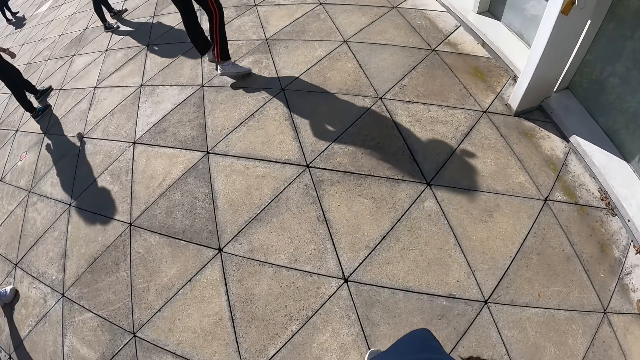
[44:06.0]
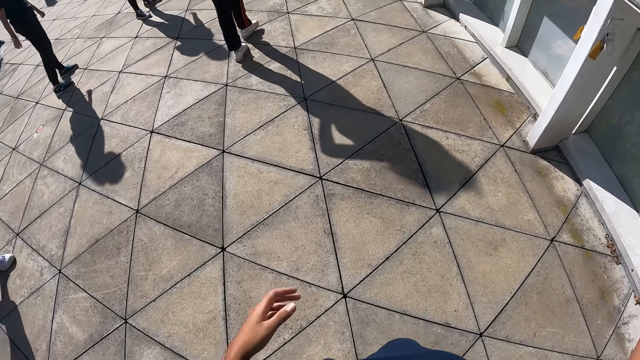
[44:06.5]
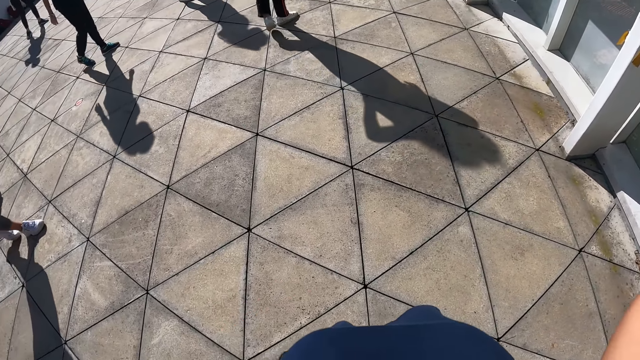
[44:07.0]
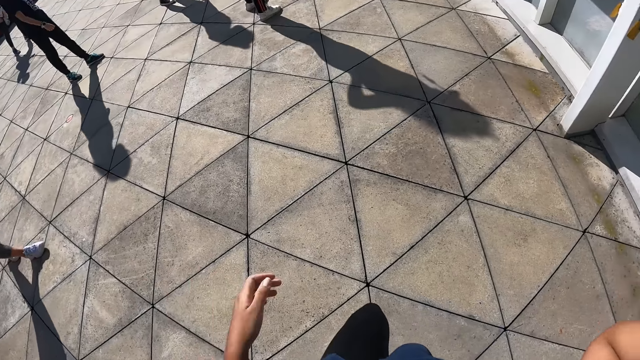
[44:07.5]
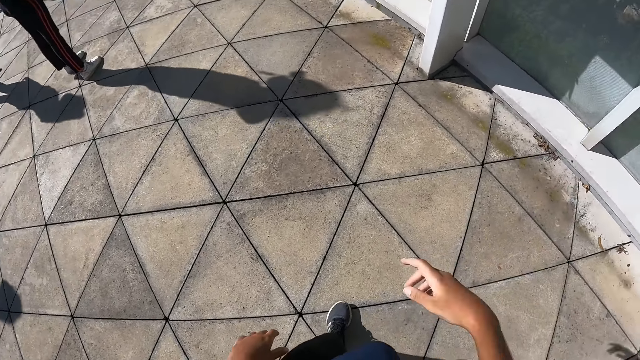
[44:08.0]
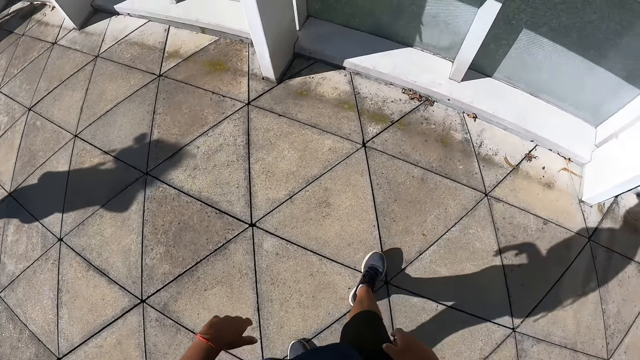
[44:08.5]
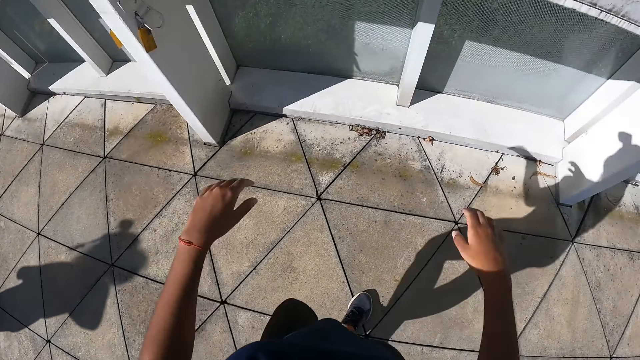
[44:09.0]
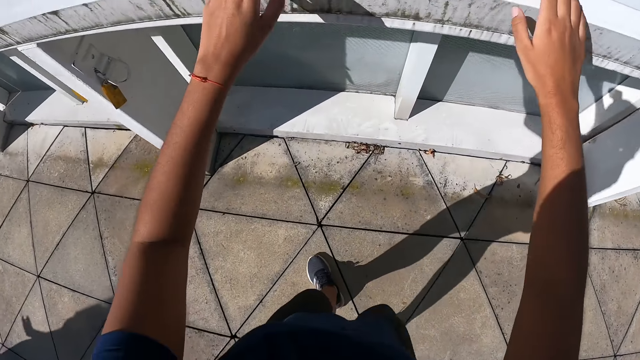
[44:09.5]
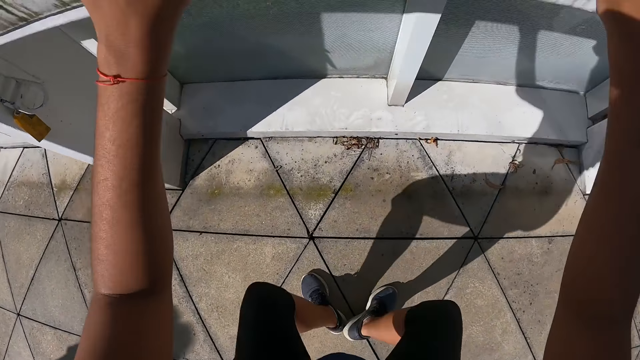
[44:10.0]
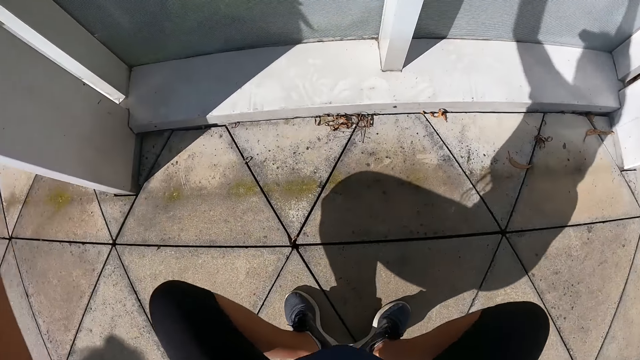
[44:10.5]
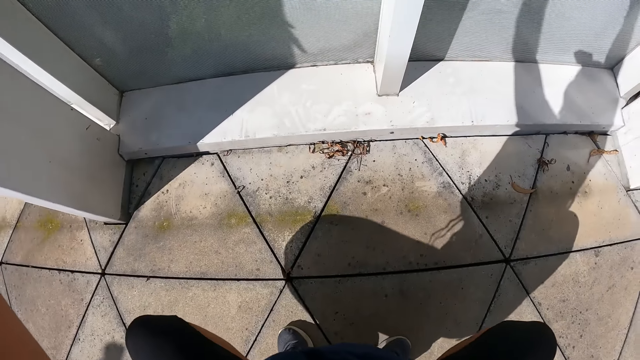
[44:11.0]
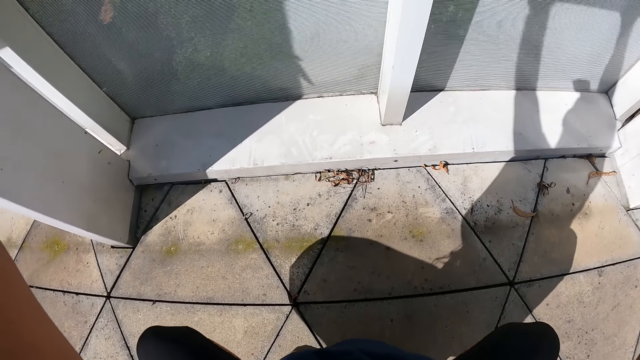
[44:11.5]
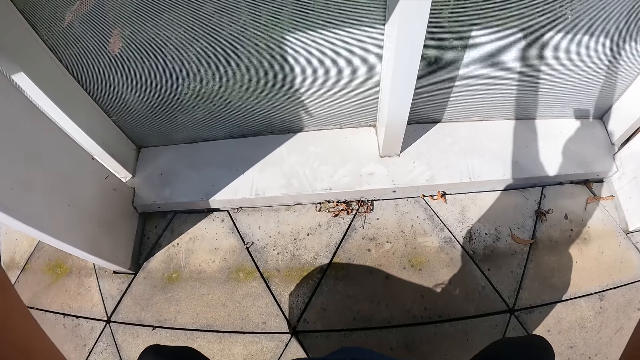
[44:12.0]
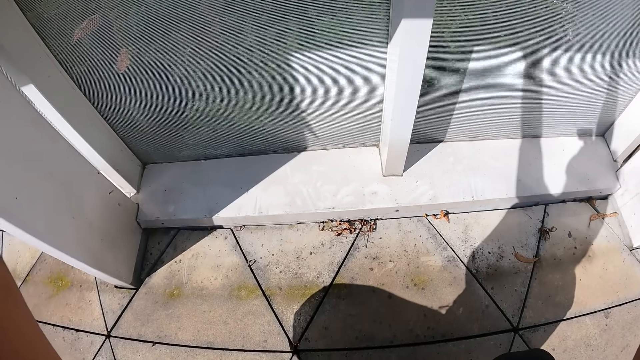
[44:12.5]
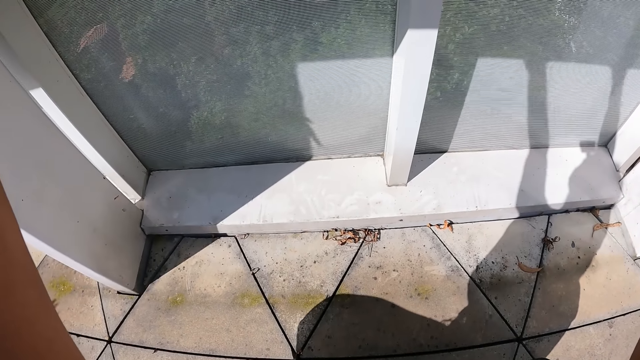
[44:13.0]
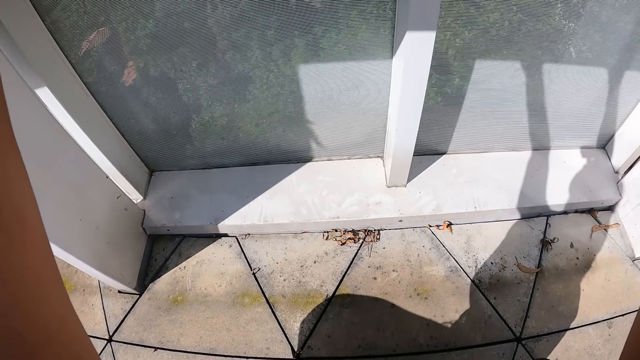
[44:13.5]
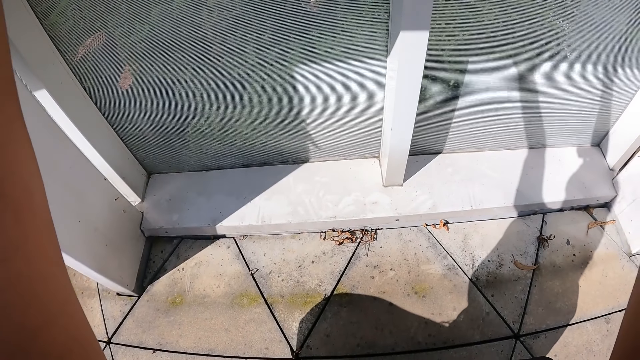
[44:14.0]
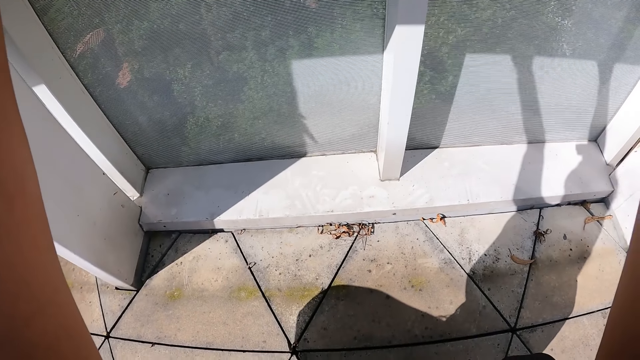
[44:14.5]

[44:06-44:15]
A person moves. The camera wearer walks towards the table. She holds a rail on the balcony with her hands. She holds the table and bends down.

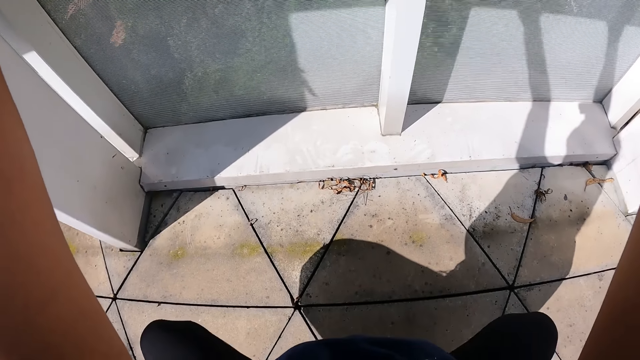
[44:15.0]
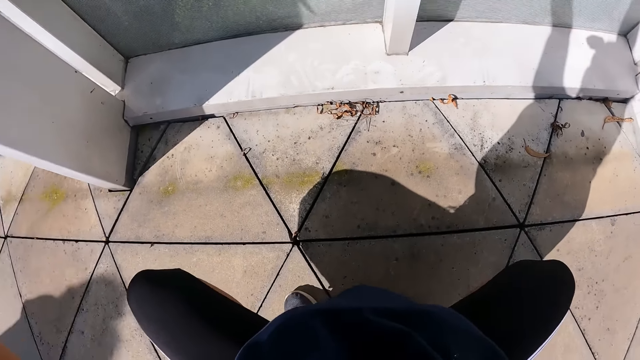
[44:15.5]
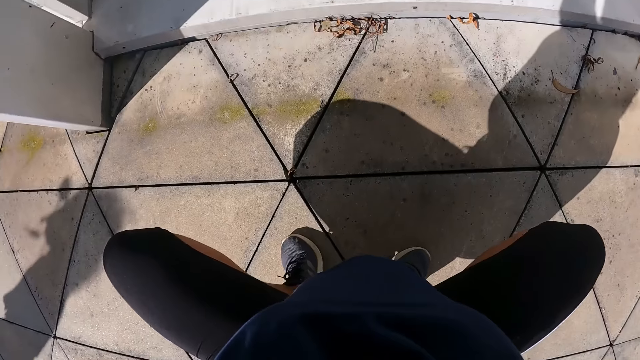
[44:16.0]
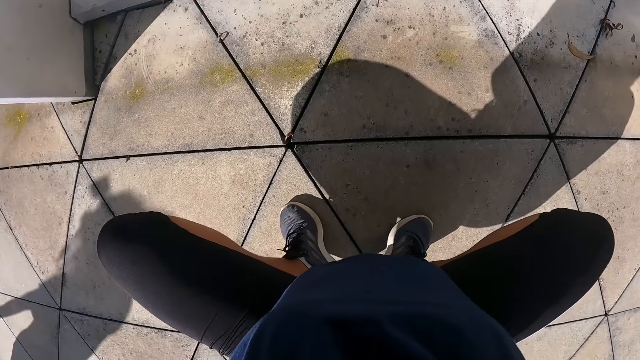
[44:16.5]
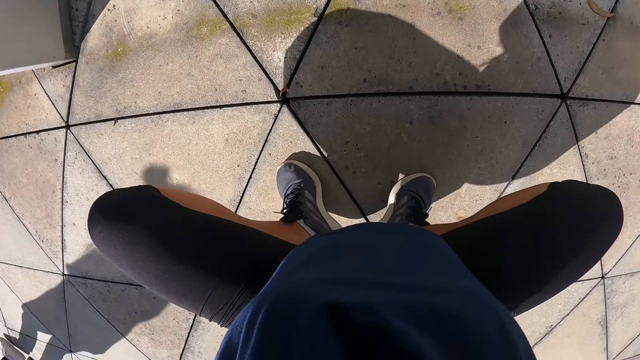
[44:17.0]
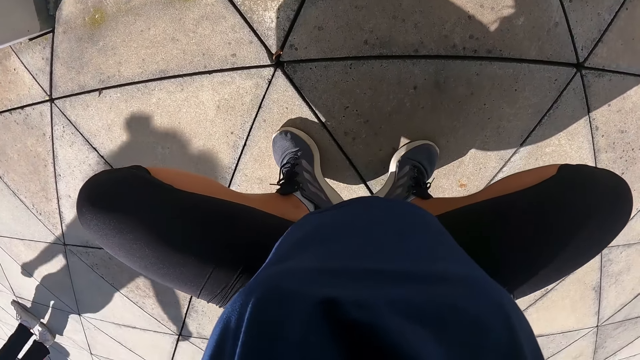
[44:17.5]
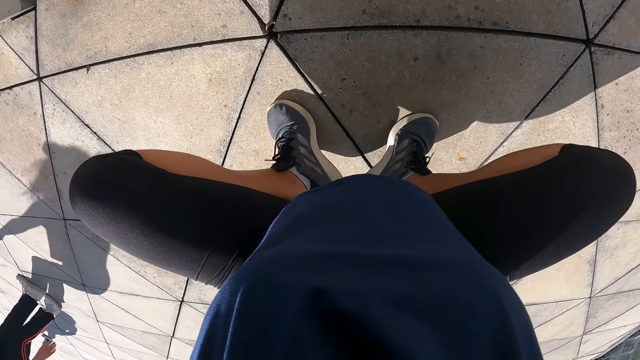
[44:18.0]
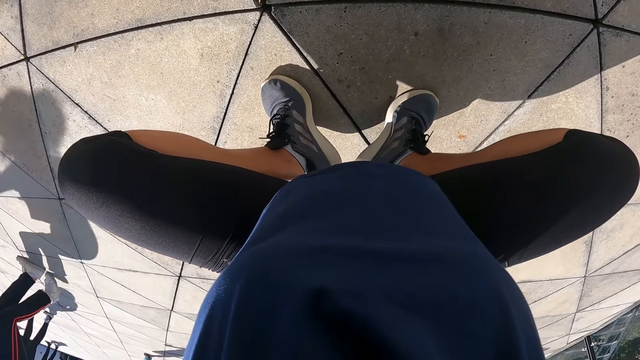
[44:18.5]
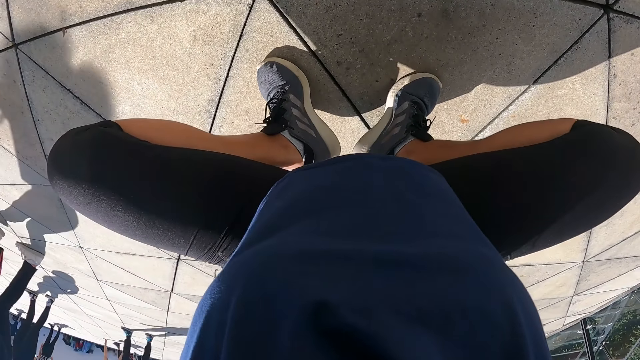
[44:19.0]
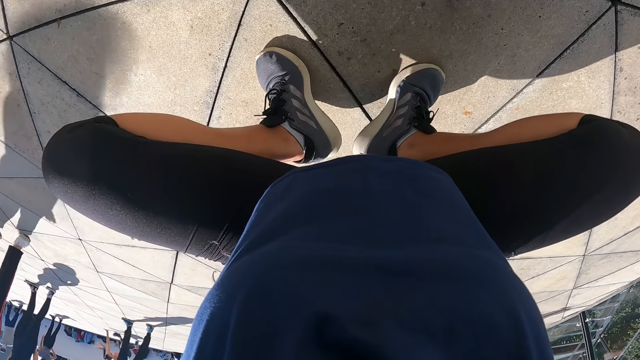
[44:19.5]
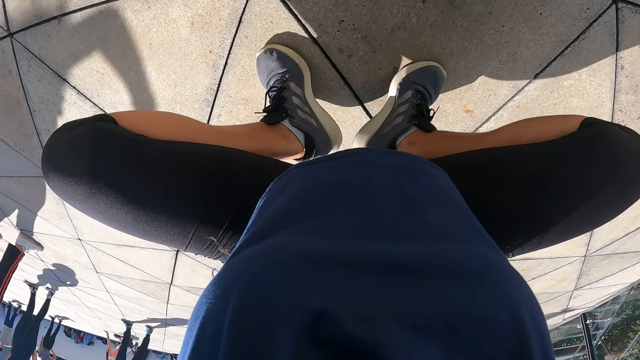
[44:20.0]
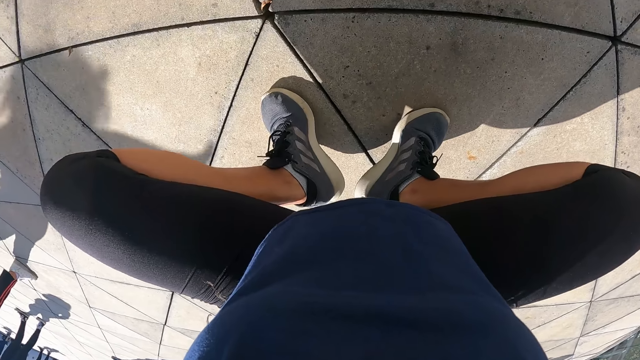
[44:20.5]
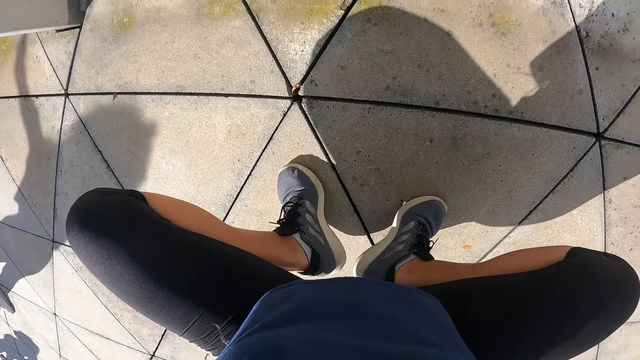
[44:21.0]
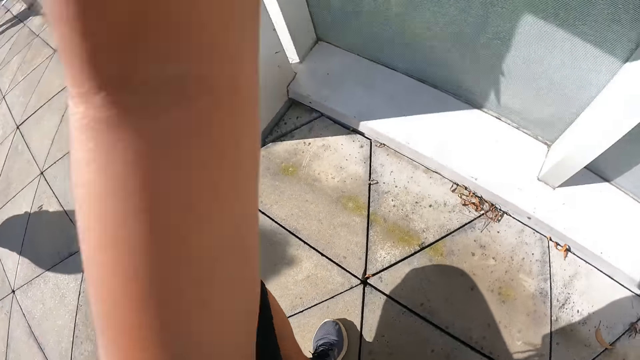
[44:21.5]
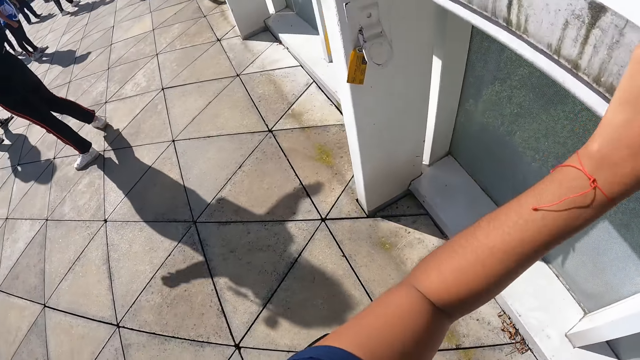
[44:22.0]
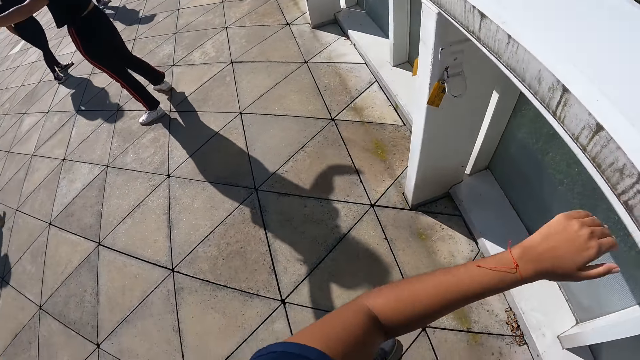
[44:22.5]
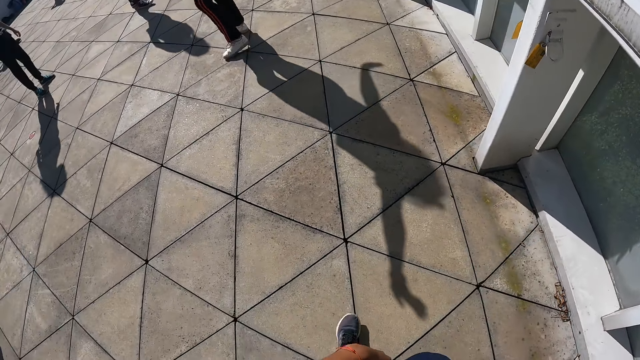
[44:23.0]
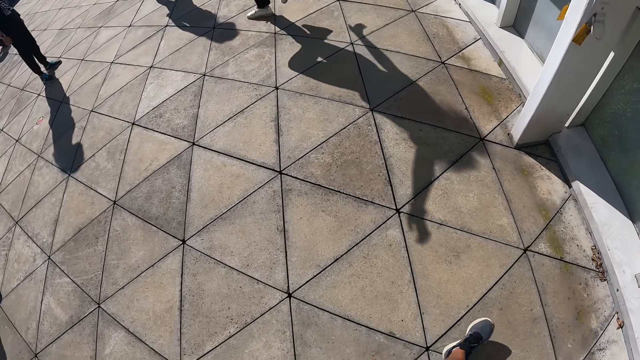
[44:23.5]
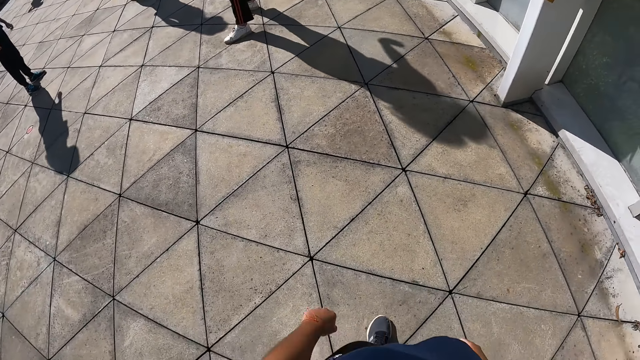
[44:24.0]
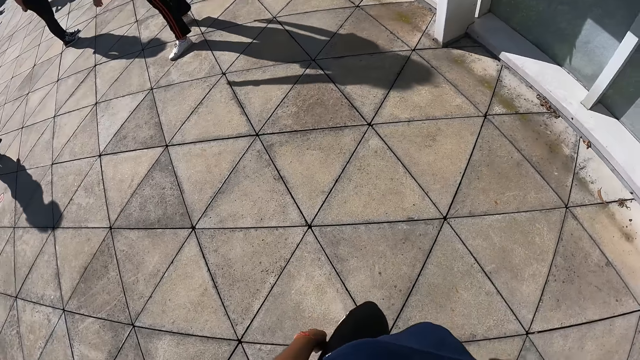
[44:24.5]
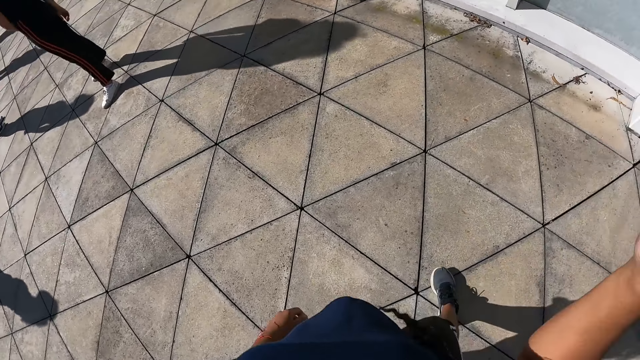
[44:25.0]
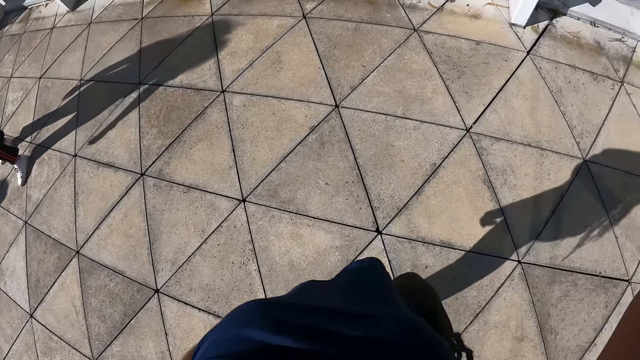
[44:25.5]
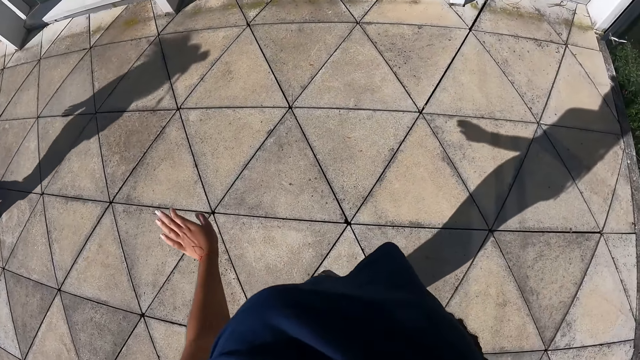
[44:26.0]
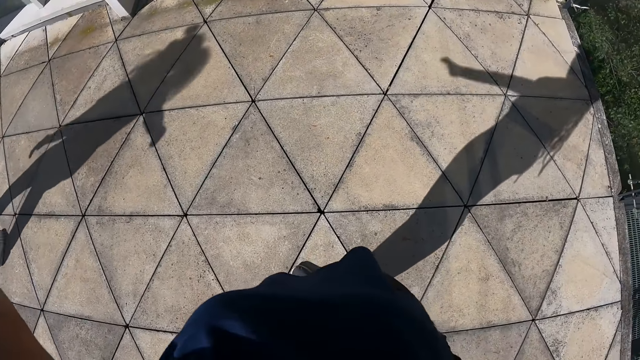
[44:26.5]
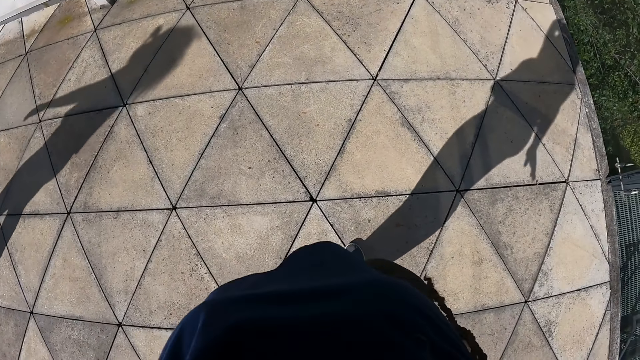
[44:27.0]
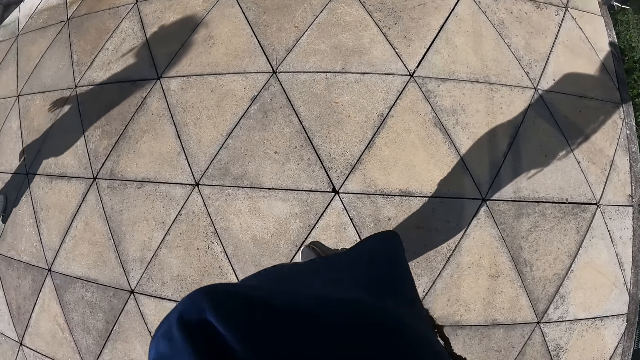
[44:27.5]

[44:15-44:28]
A woman dances on the balcony. The camera wearer stands up. They raise a hand.
